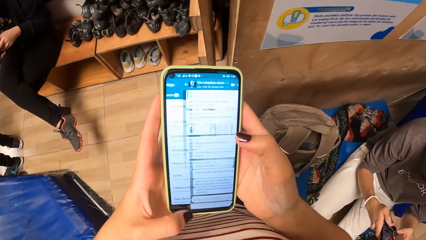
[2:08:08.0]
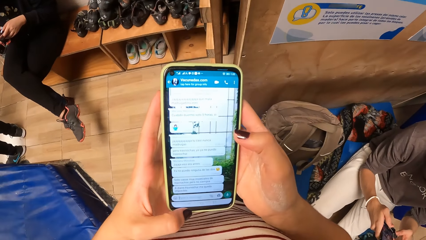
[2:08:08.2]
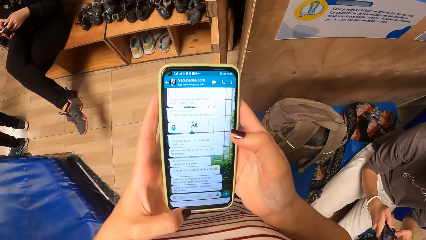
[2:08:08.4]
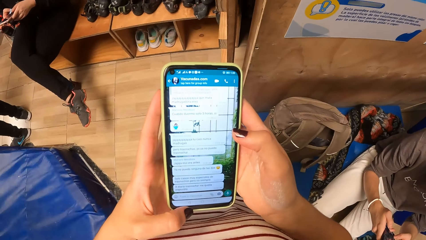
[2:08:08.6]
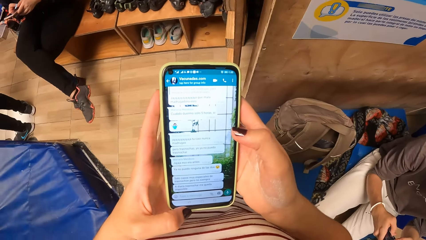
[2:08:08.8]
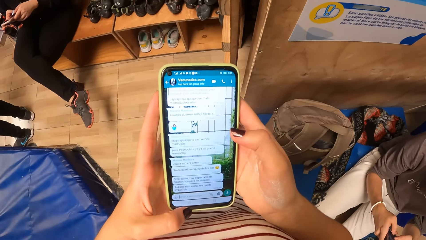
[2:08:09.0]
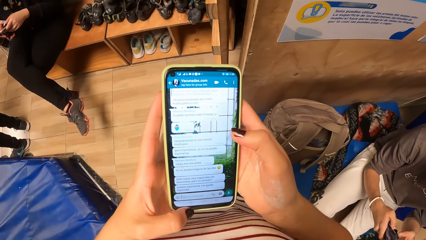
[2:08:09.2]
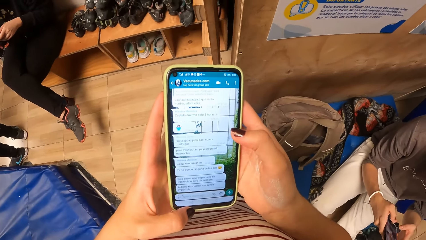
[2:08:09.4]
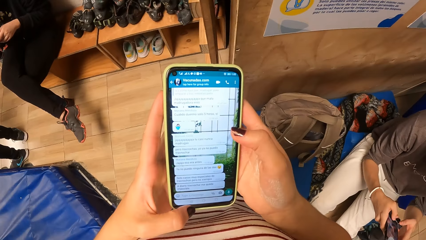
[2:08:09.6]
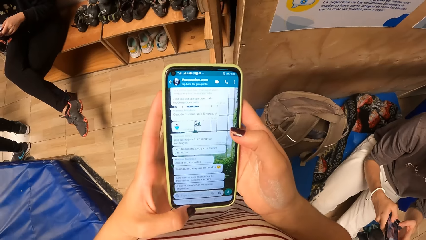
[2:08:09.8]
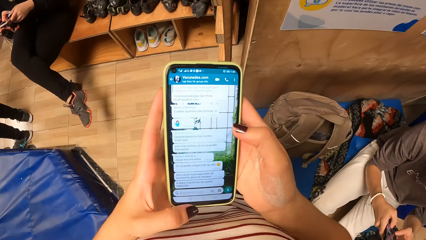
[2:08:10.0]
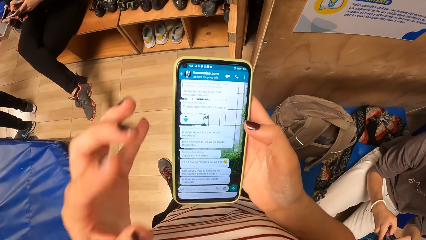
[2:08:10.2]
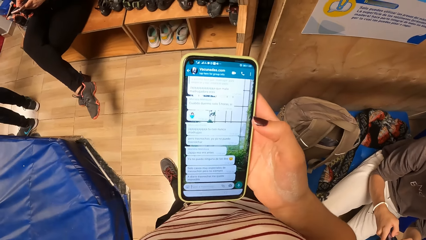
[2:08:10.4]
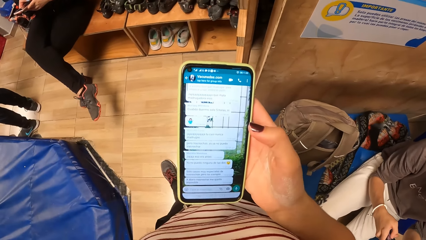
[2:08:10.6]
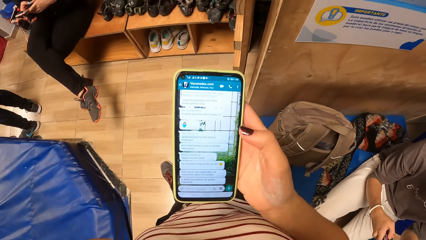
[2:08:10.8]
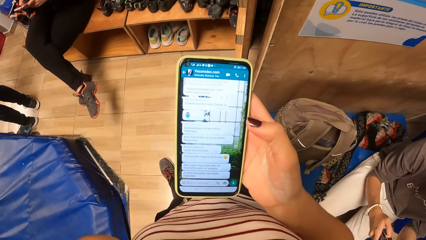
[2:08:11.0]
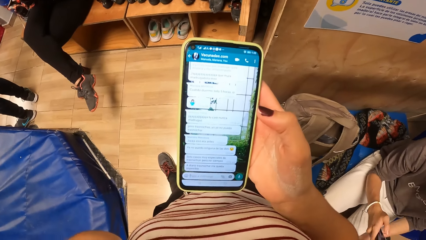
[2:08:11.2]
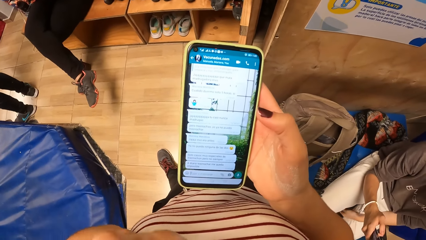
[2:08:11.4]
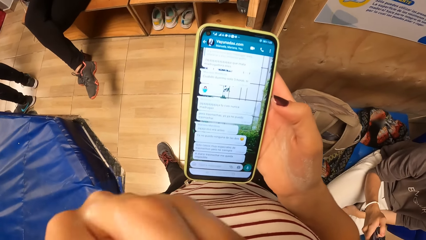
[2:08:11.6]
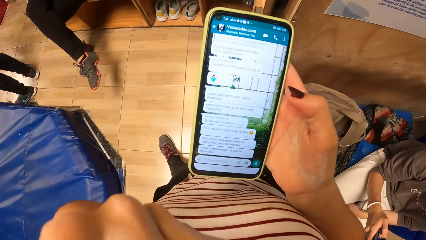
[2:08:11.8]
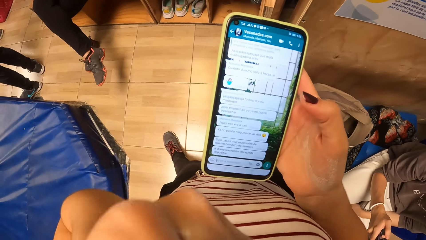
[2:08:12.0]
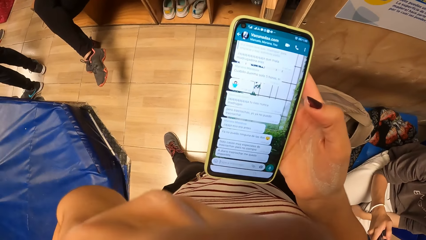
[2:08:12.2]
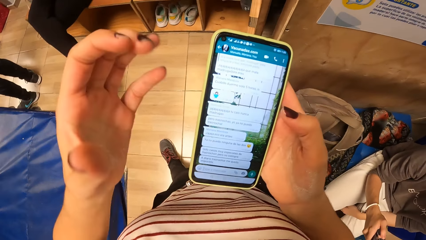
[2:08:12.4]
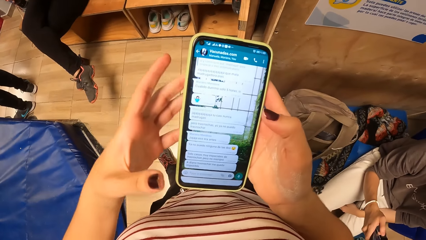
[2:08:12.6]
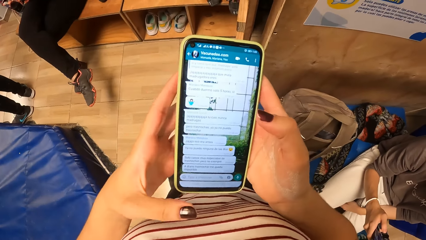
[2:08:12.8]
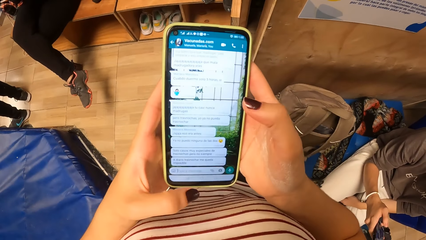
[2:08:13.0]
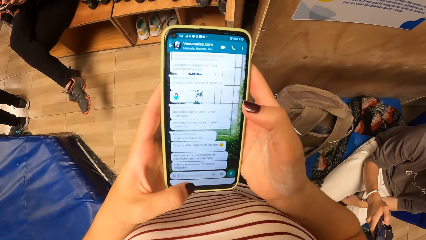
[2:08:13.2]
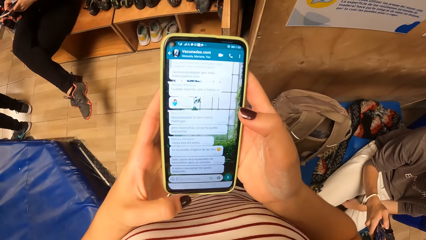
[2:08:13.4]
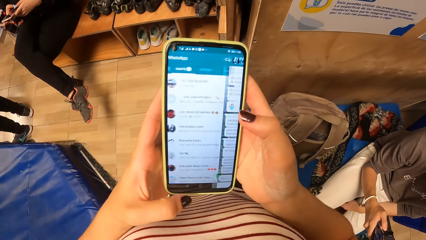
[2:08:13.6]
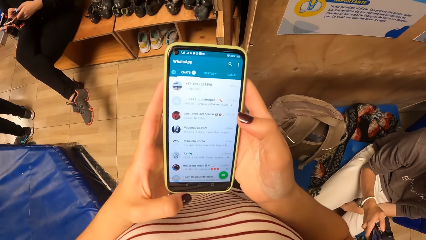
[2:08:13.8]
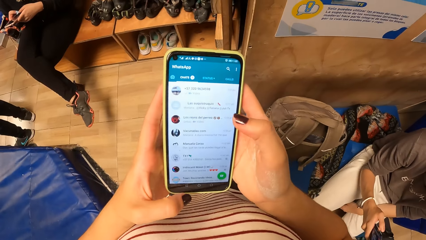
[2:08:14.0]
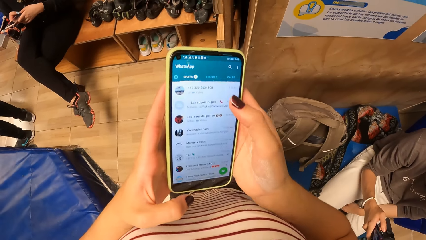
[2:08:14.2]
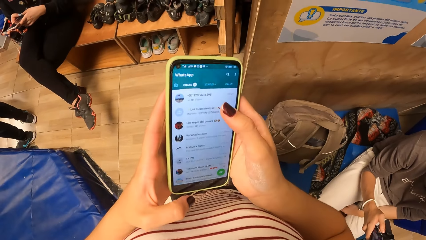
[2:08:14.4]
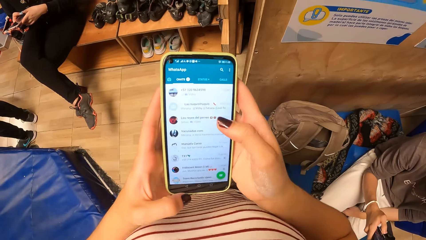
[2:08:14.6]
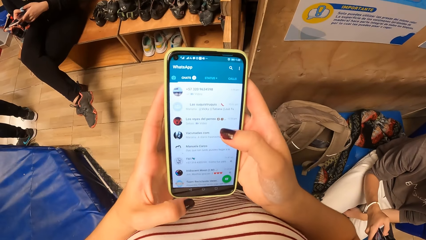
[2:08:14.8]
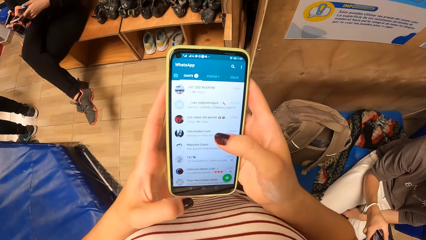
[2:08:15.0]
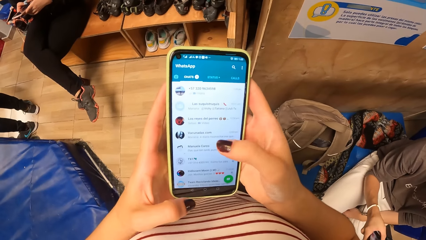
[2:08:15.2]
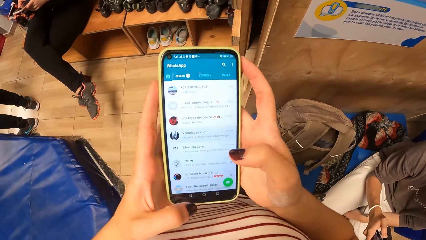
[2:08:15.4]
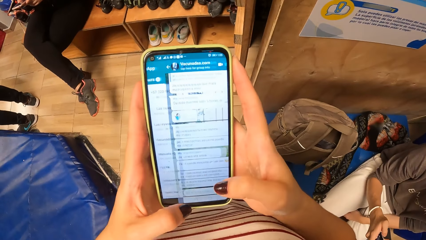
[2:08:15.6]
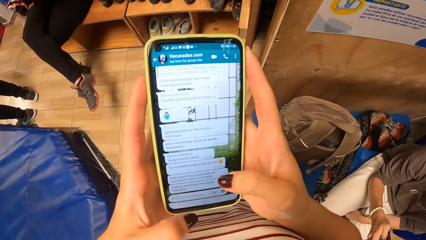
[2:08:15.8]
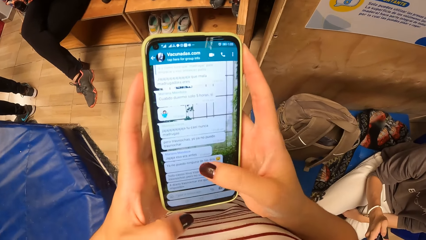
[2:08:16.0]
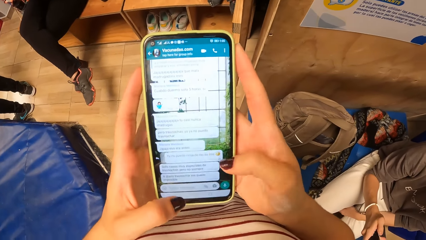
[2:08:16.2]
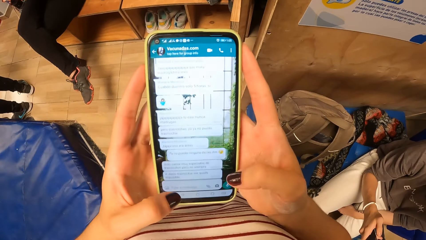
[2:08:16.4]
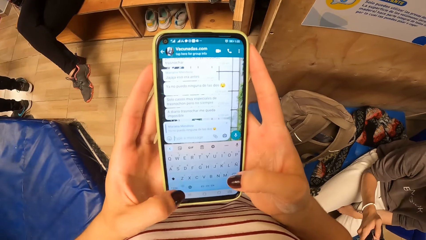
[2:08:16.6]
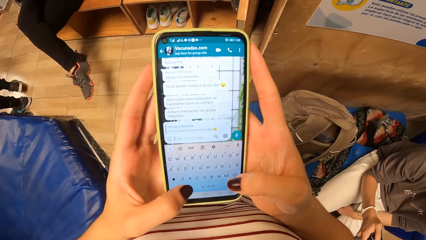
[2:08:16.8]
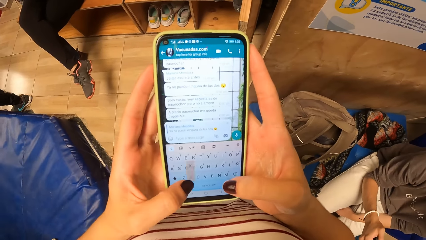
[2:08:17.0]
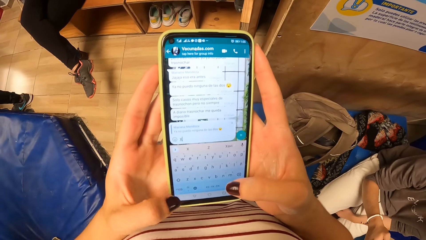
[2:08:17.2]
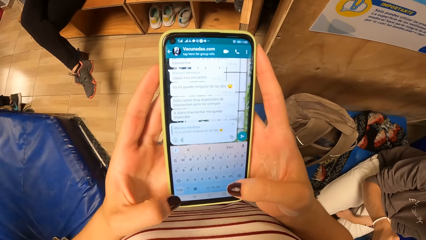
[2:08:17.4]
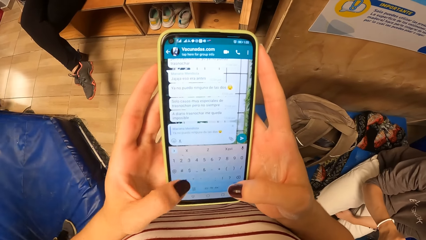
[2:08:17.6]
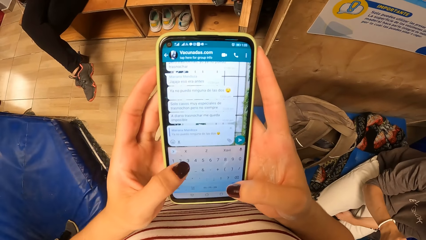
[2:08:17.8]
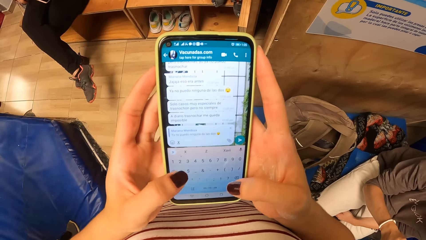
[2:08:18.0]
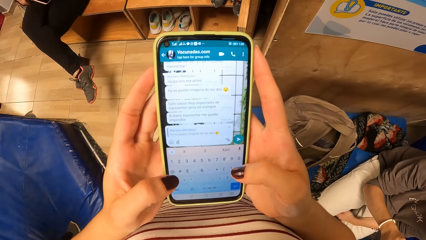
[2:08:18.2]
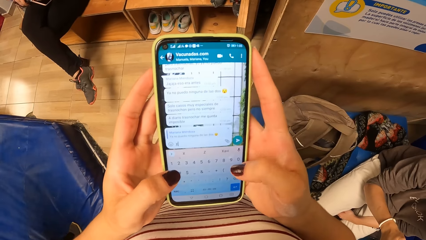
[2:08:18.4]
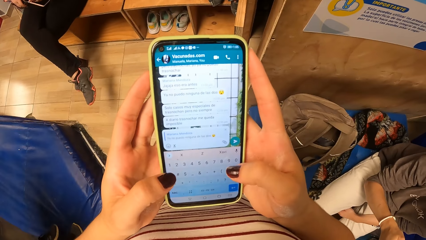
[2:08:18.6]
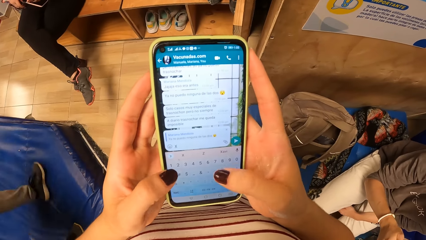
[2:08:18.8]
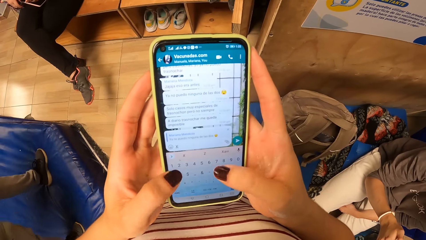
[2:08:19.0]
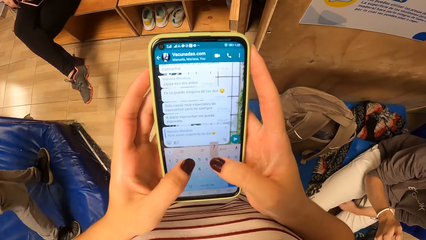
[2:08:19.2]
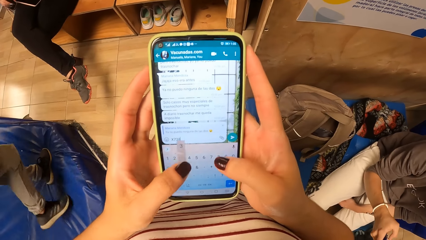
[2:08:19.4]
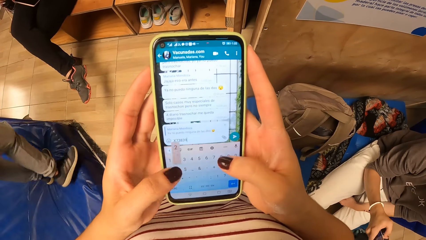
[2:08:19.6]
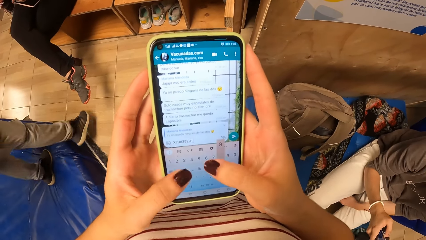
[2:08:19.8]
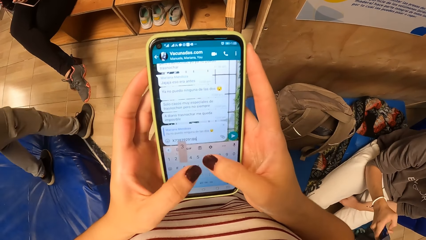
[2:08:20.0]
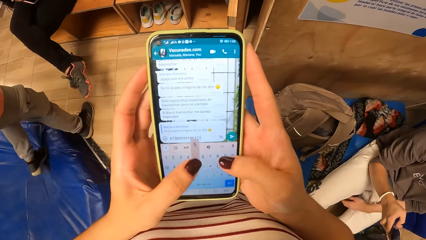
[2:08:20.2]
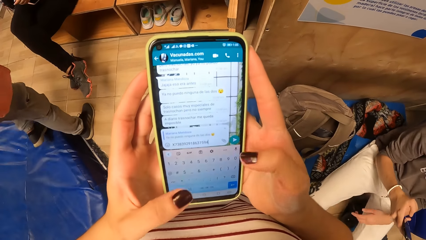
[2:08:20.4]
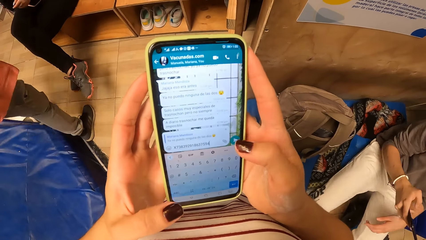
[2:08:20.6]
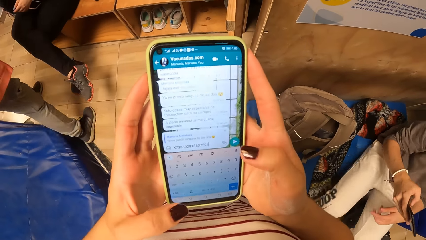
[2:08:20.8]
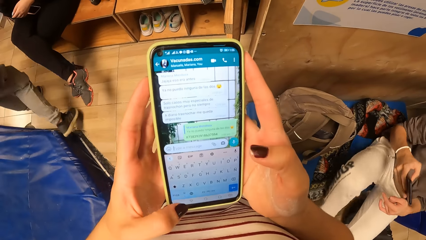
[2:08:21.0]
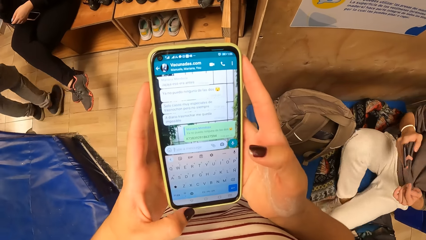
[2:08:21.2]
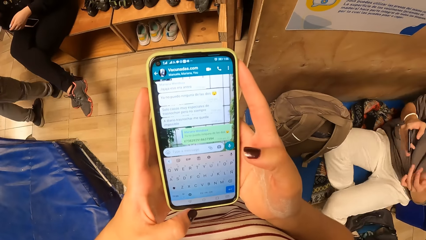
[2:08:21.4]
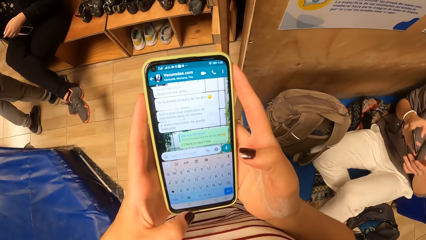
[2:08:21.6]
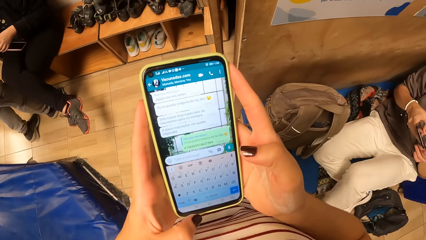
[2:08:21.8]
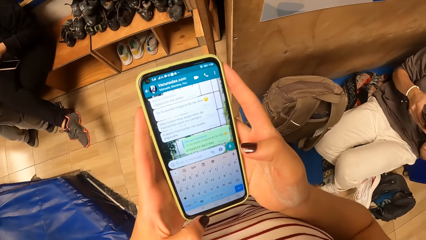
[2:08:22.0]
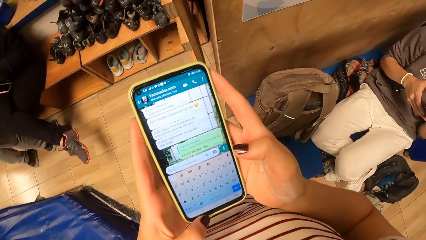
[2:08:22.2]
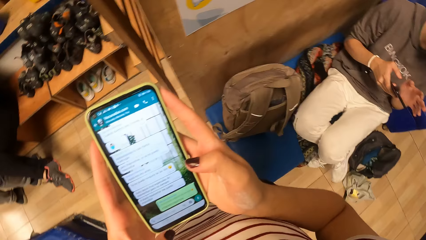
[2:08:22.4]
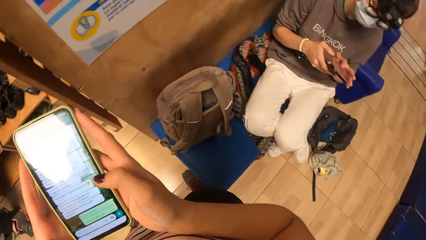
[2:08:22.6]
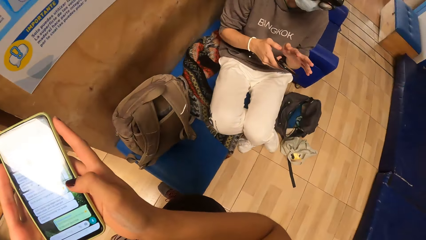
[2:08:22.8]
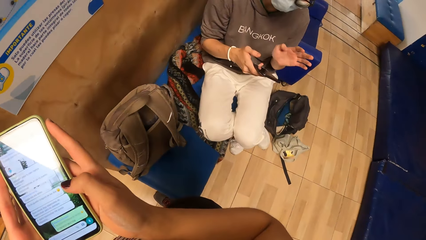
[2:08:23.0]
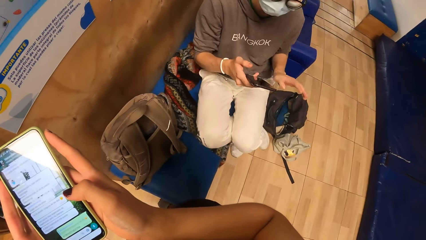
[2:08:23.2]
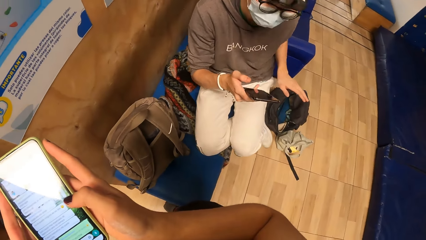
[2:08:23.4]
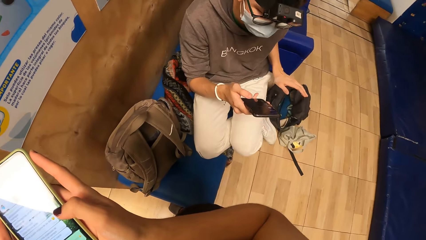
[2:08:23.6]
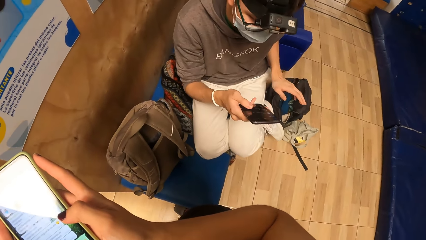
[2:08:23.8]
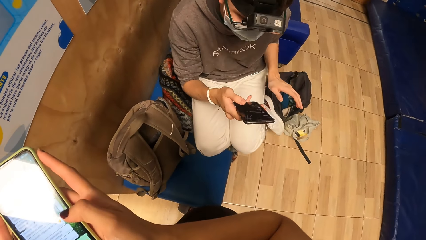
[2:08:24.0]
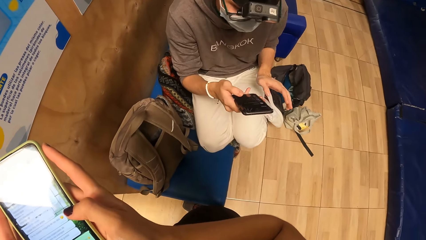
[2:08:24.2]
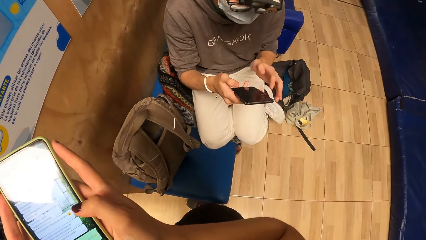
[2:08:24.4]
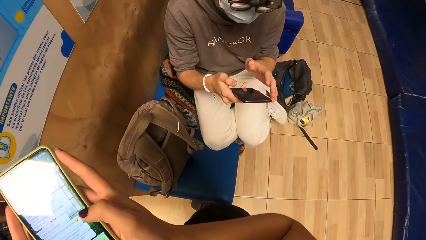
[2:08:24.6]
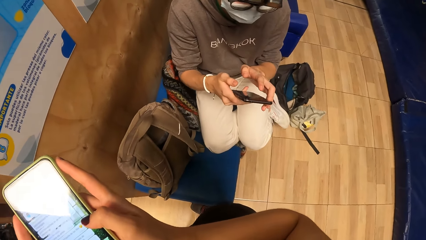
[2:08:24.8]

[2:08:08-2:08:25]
The camera wearer moves the hand. She touches her face with her left hand. She looks at the phone. She holds the phone. She operates the cellphone with both hands. A woman walks around the game center.
